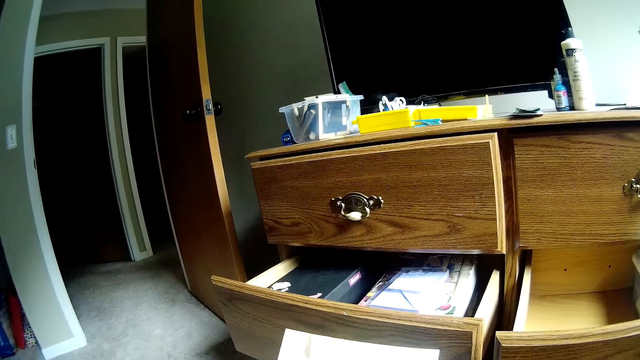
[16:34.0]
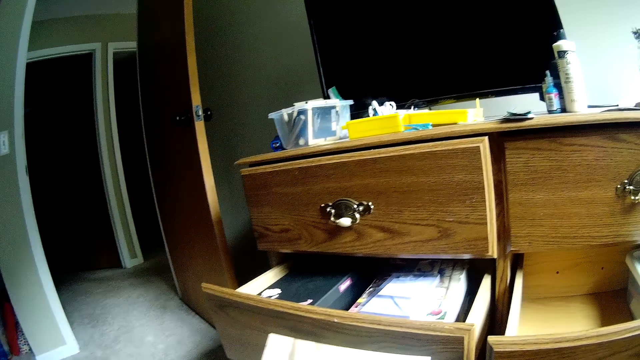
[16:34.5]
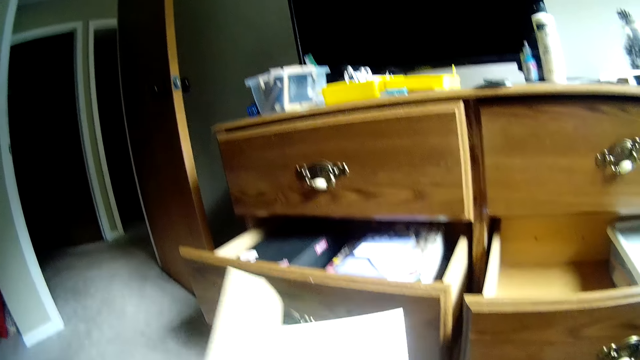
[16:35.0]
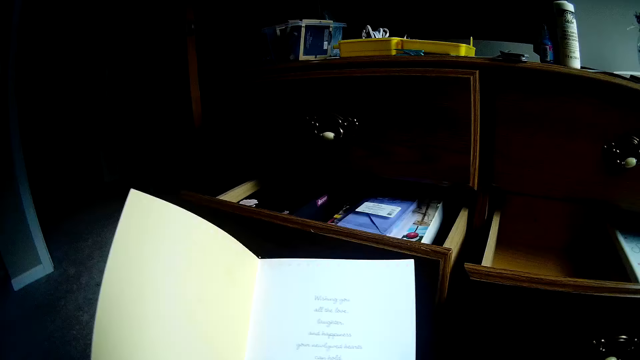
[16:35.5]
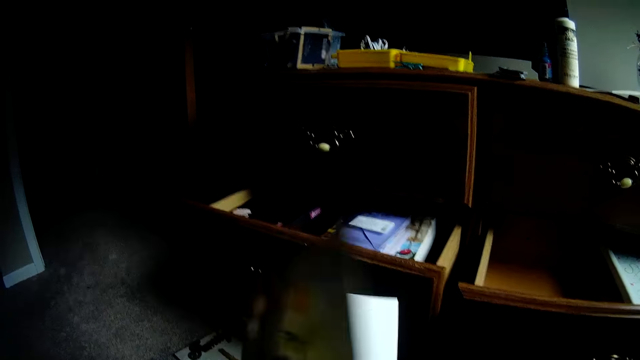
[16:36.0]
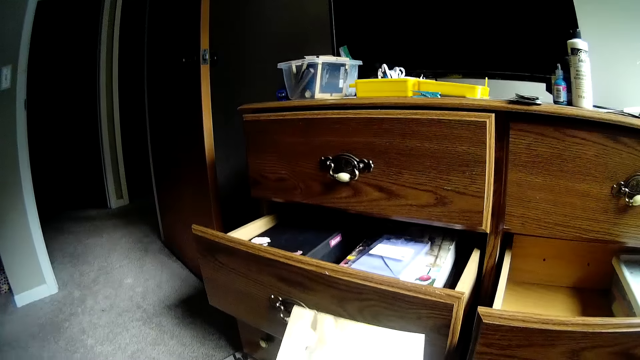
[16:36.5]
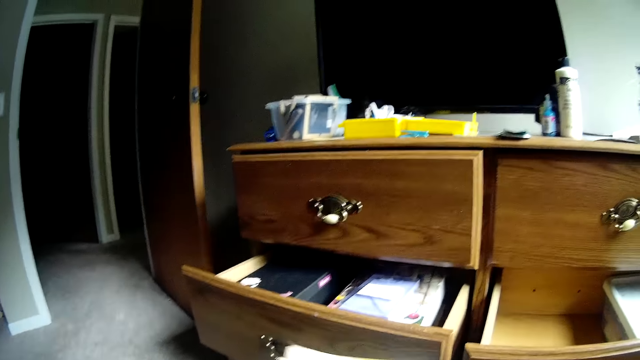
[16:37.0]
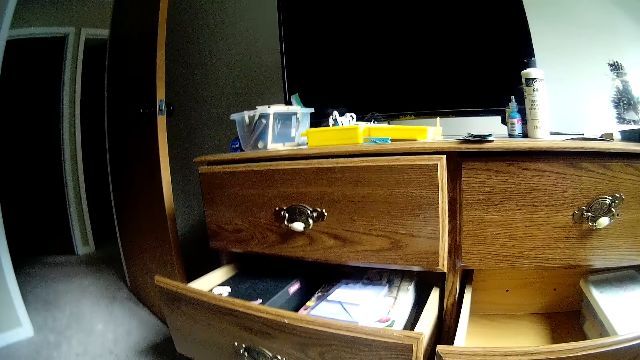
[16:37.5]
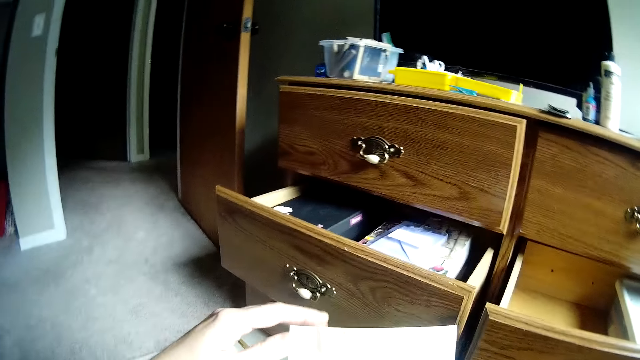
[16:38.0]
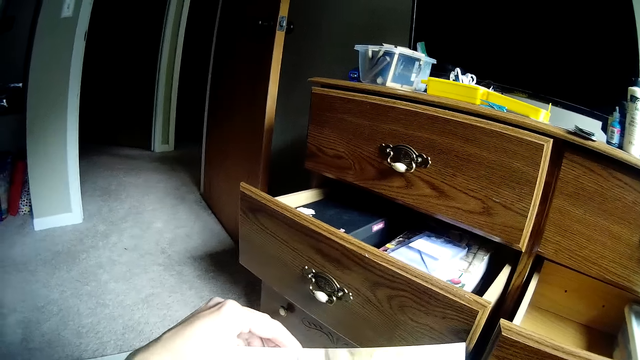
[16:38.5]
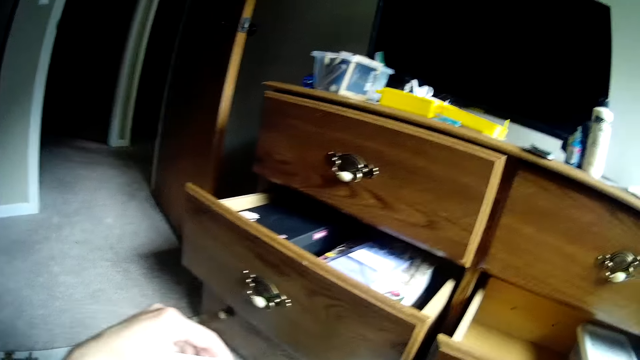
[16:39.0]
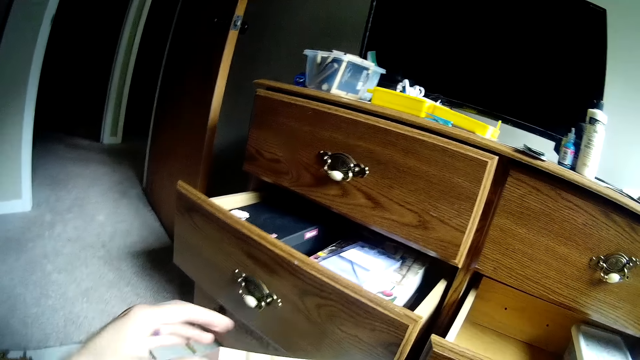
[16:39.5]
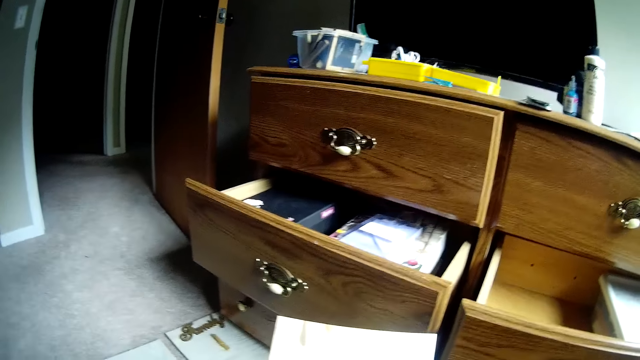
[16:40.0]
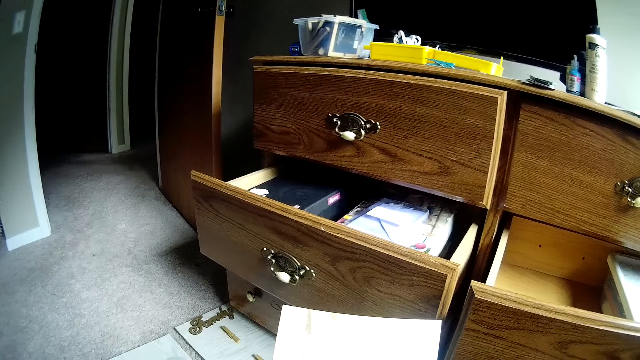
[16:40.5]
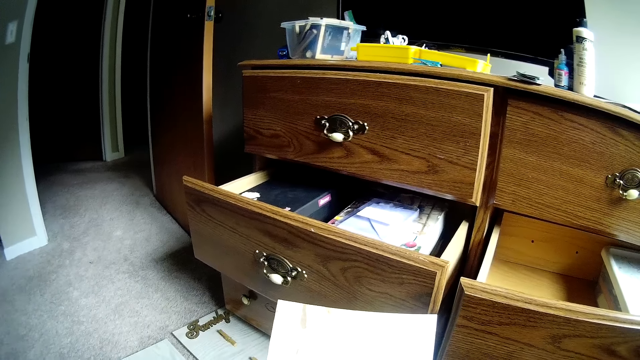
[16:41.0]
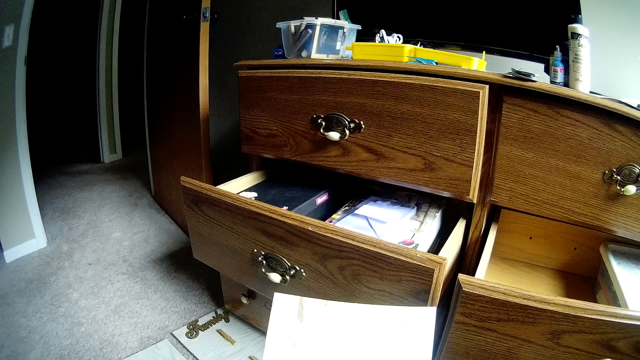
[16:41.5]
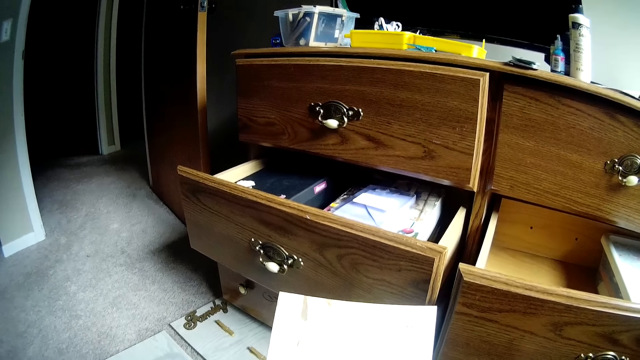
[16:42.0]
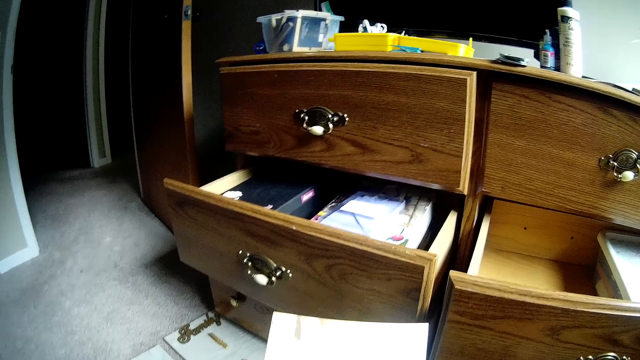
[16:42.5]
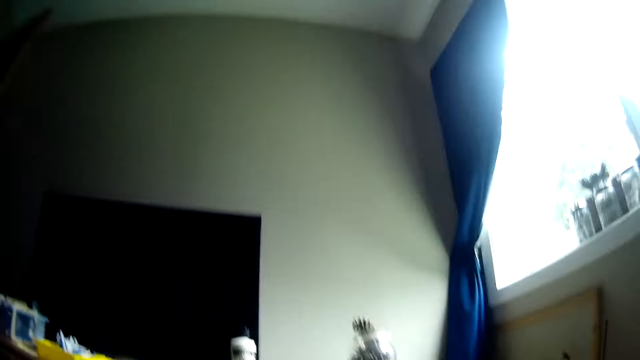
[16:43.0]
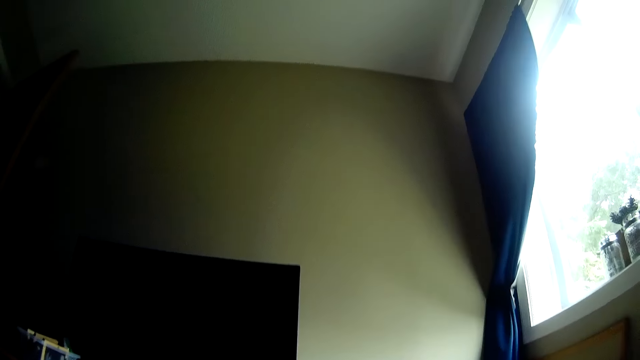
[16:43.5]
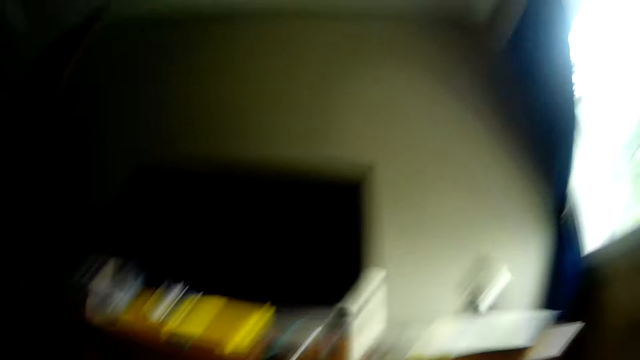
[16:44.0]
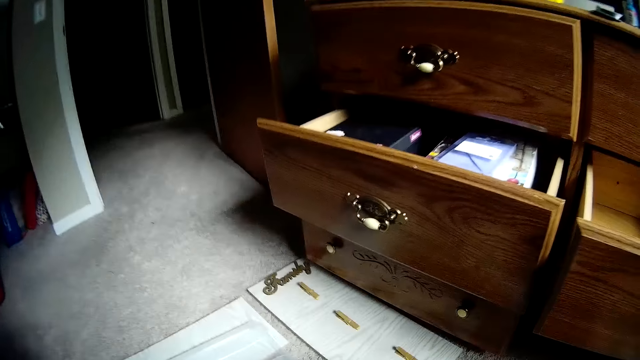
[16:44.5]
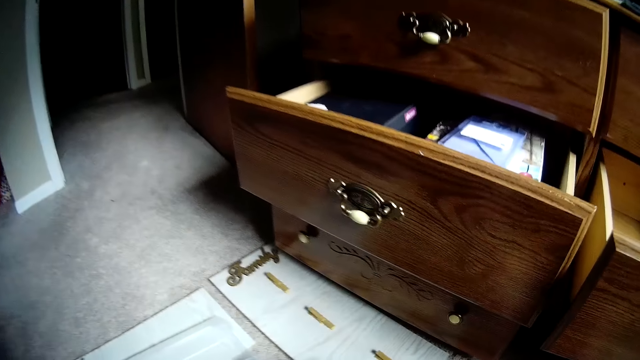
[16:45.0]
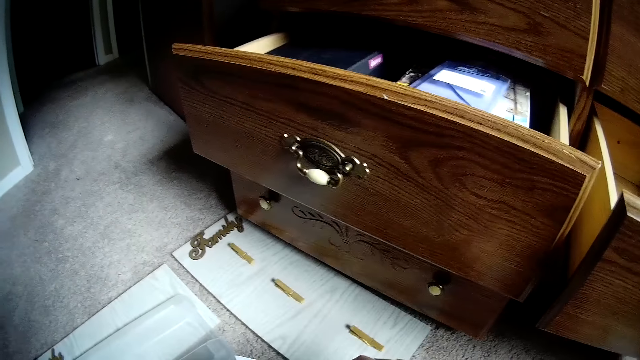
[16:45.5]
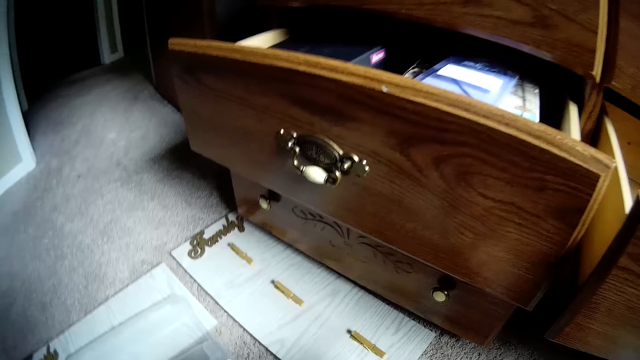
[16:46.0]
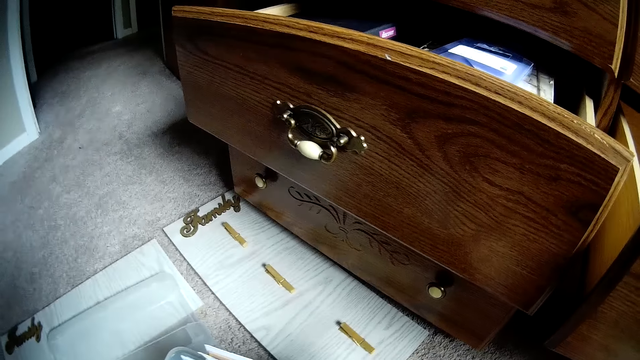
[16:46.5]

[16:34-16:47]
The camera wearer opens another card or book. They close the card. They hold the book. They look around.

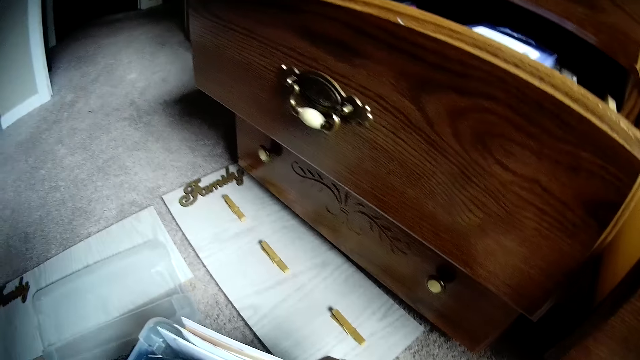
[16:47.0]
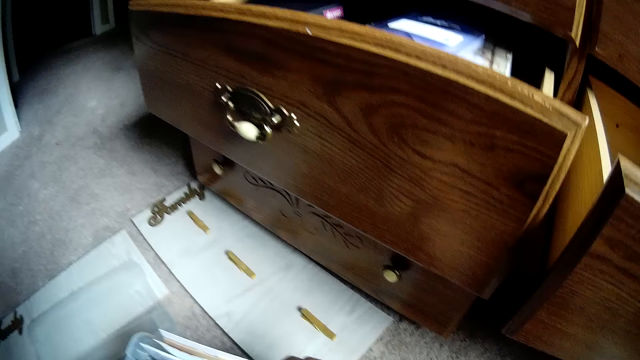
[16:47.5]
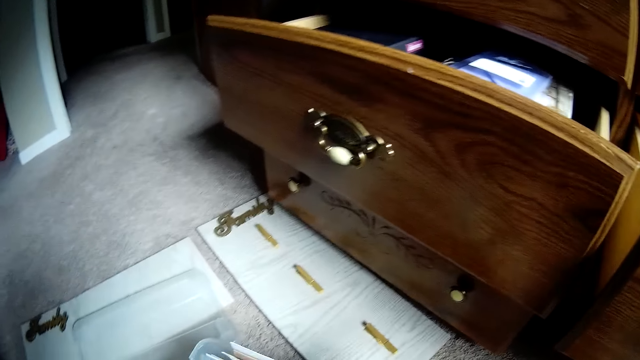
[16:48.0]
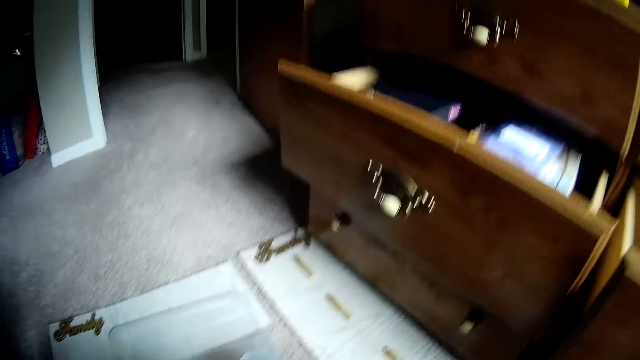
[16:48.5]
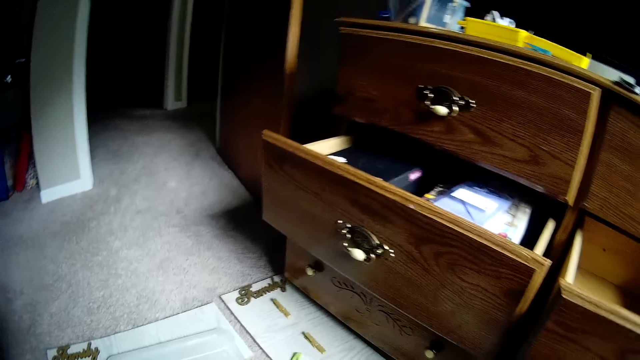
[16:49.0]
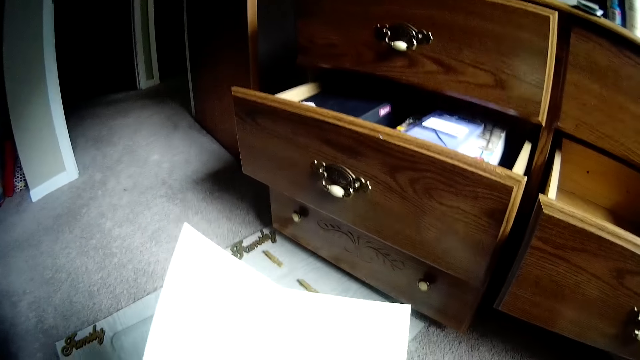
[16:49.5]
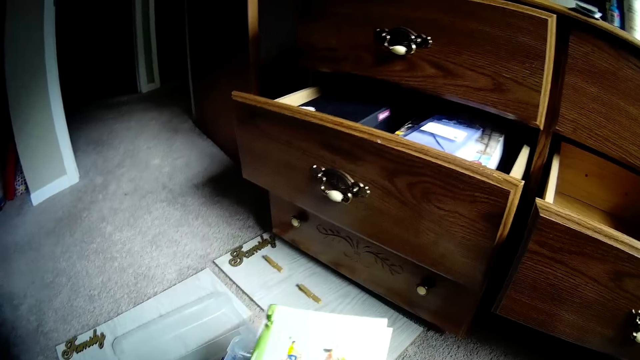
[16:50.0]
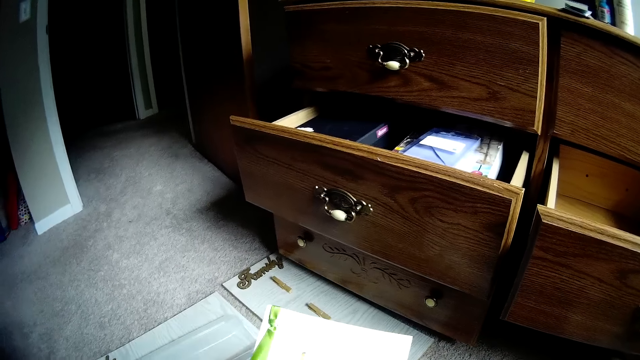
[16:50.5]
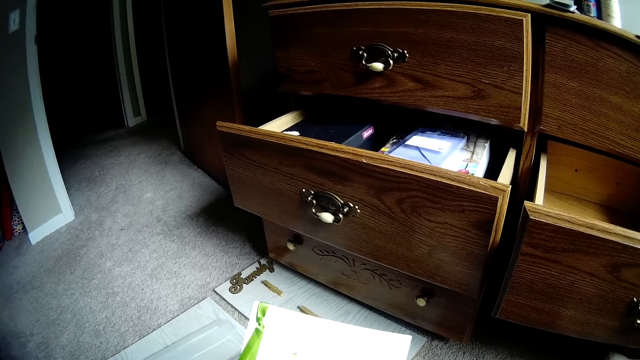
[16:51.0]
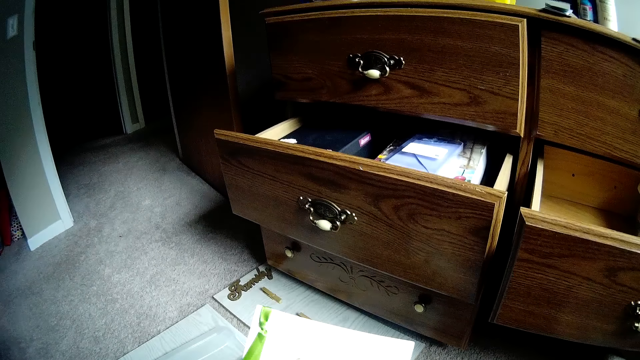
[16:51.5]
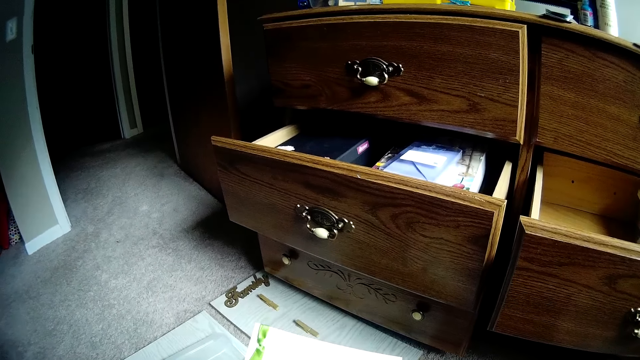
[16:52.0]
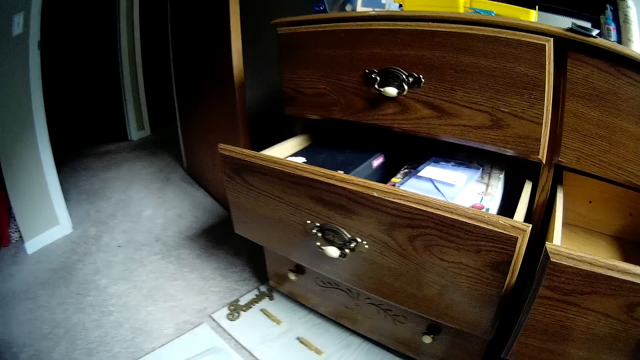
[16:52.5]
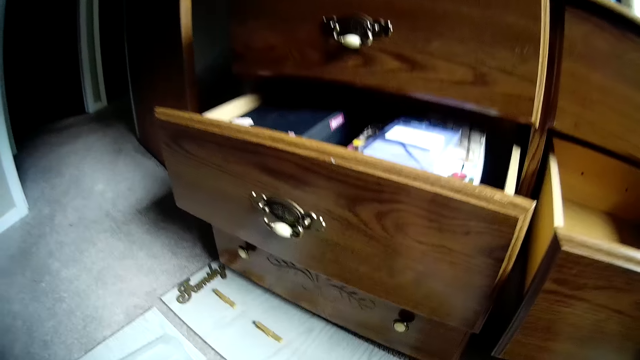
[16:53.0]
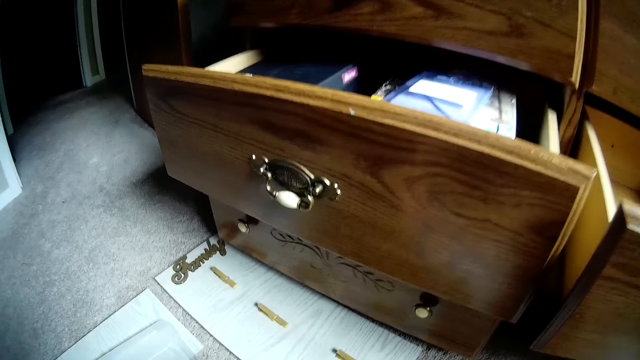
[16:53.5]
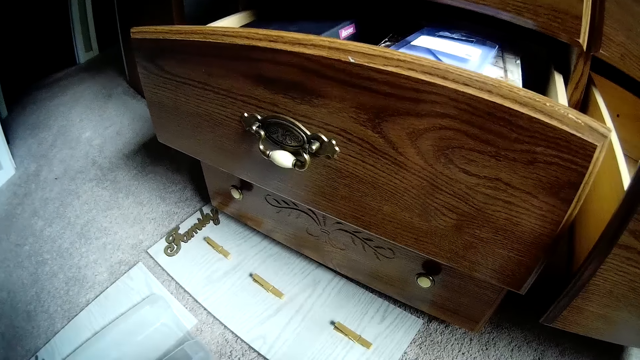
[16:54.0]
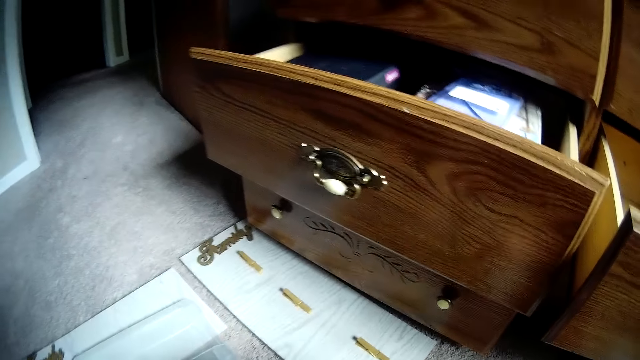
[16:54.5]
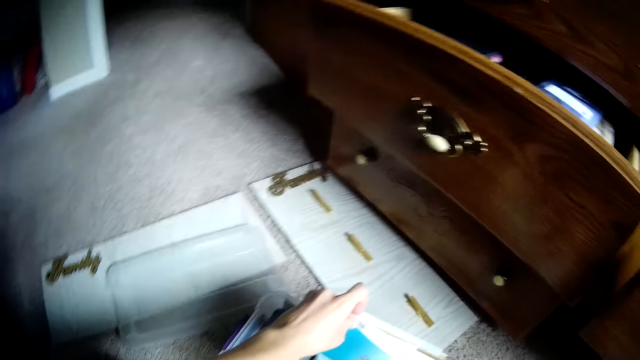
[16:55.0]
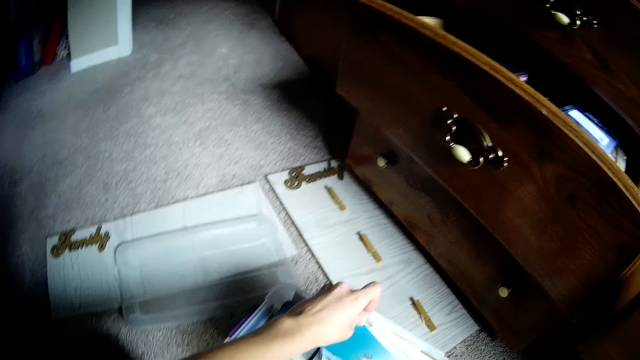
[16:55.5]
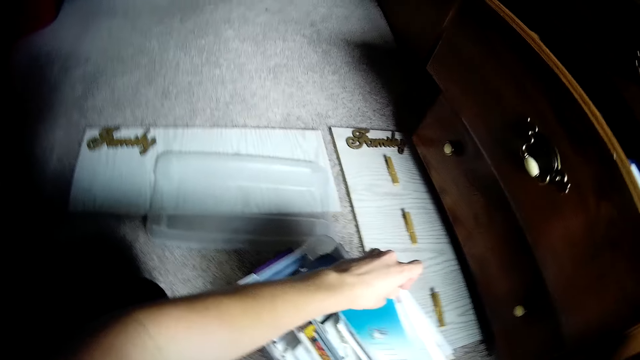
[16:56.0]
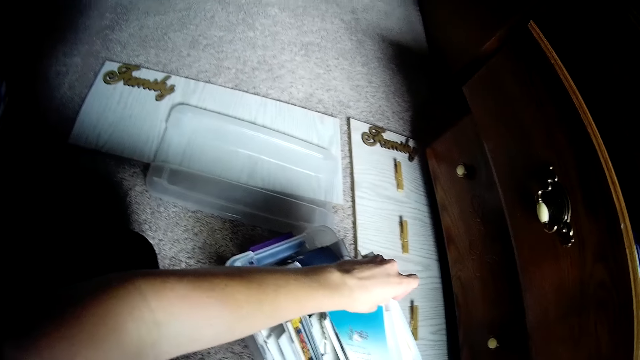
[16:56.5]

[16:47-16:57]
The camera wearer opens another card or book. They close the book. They hold the book. They search the plastic container.
